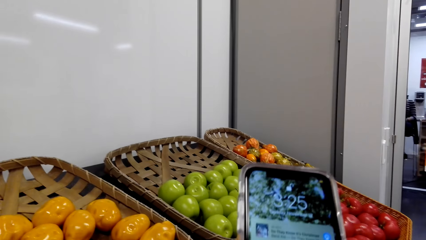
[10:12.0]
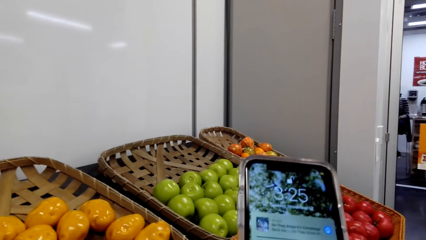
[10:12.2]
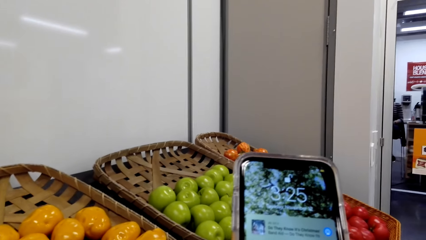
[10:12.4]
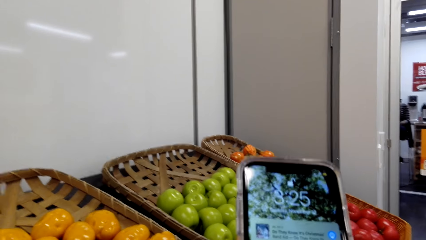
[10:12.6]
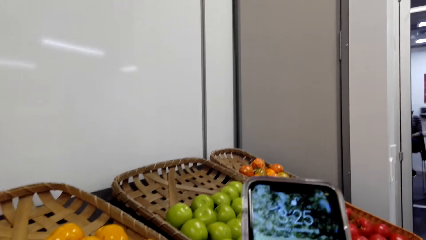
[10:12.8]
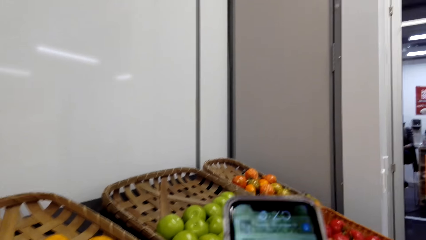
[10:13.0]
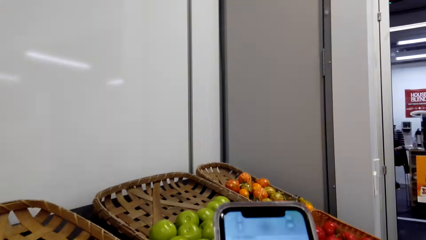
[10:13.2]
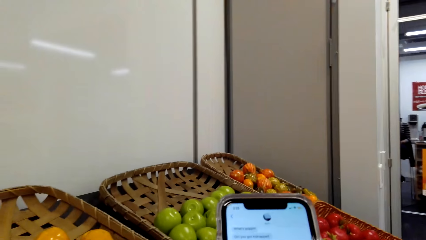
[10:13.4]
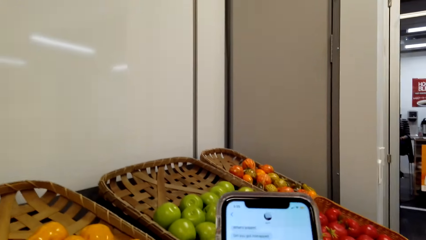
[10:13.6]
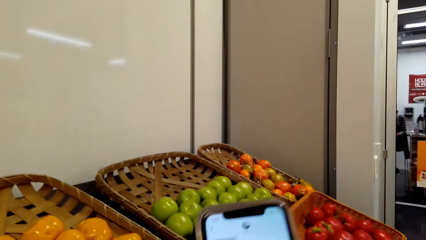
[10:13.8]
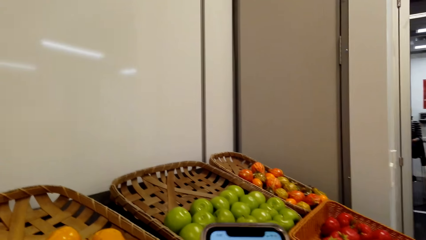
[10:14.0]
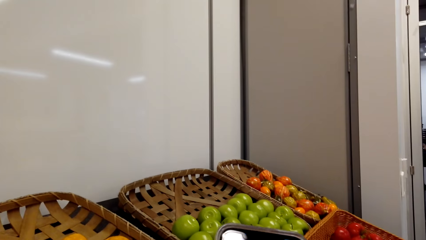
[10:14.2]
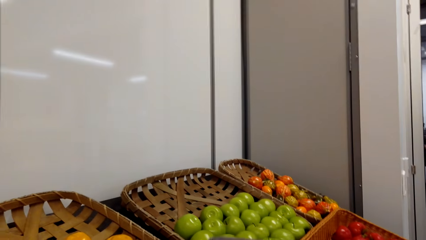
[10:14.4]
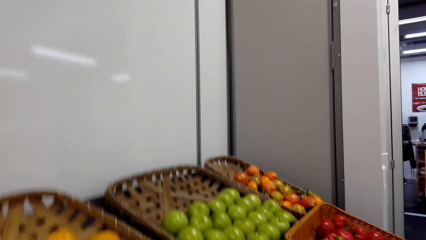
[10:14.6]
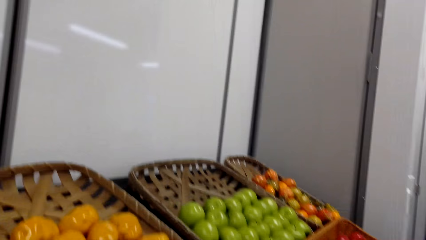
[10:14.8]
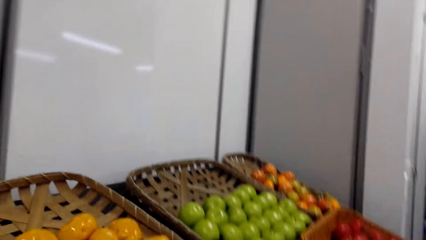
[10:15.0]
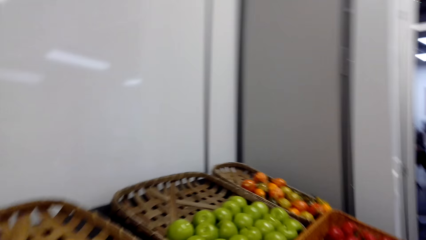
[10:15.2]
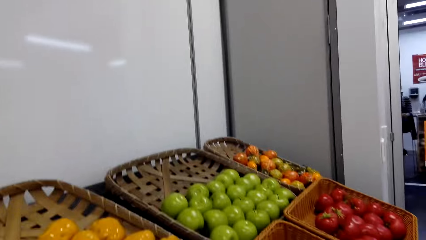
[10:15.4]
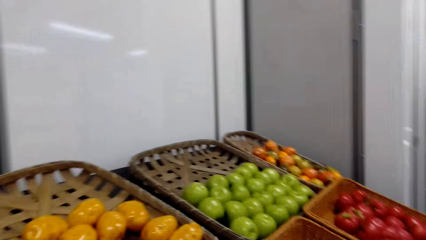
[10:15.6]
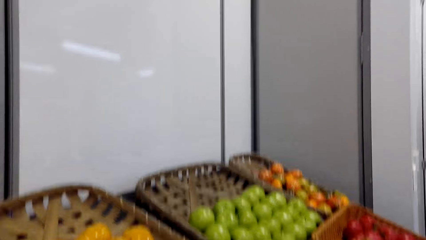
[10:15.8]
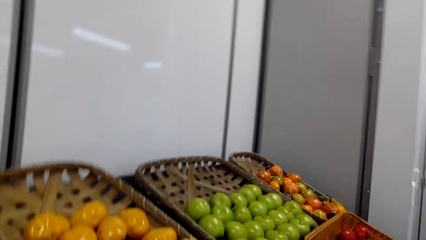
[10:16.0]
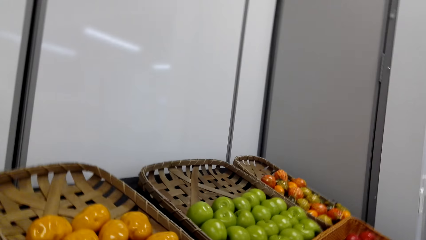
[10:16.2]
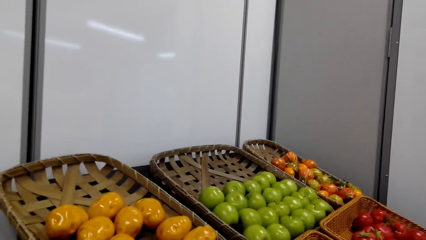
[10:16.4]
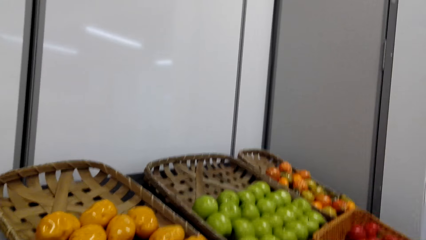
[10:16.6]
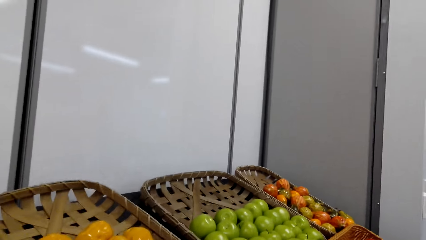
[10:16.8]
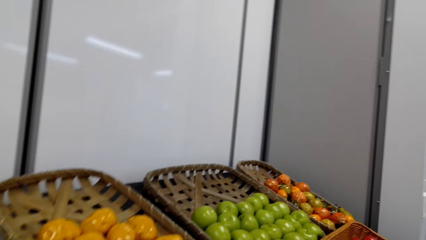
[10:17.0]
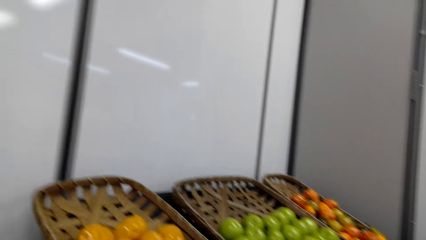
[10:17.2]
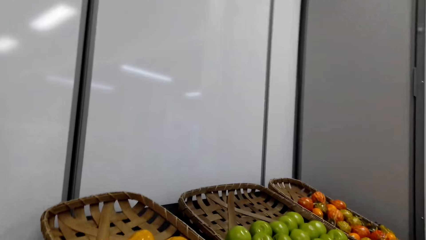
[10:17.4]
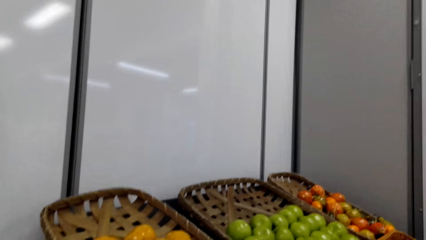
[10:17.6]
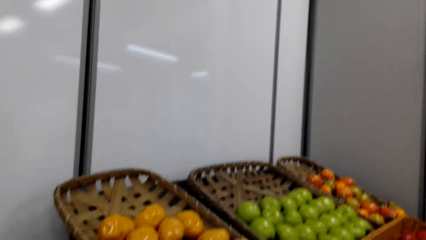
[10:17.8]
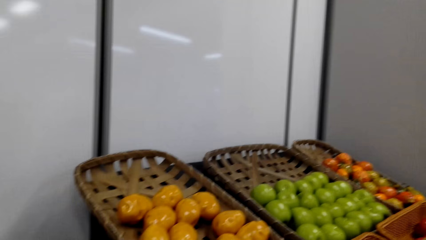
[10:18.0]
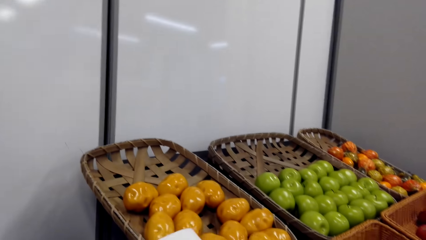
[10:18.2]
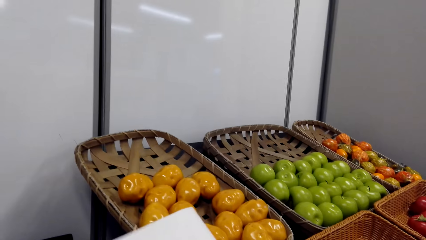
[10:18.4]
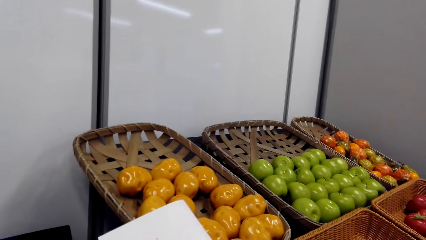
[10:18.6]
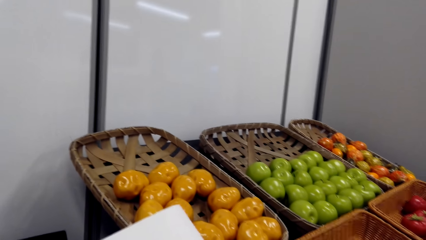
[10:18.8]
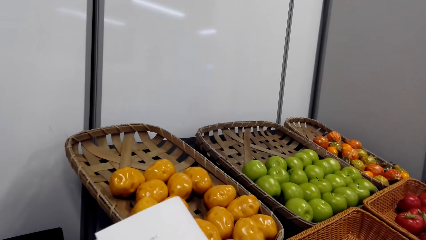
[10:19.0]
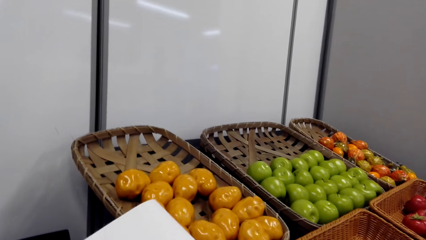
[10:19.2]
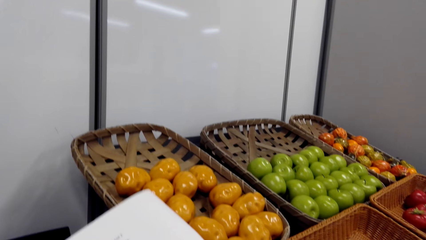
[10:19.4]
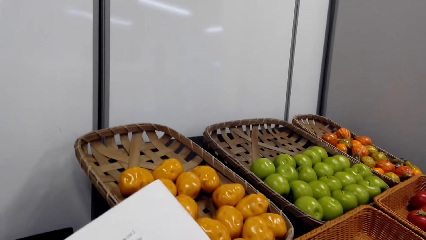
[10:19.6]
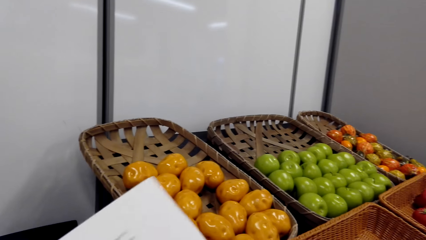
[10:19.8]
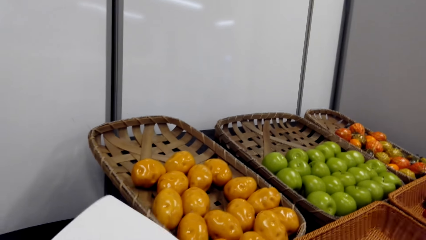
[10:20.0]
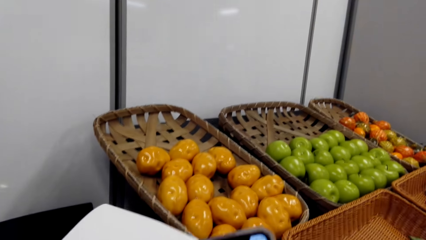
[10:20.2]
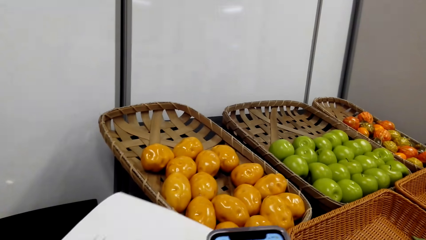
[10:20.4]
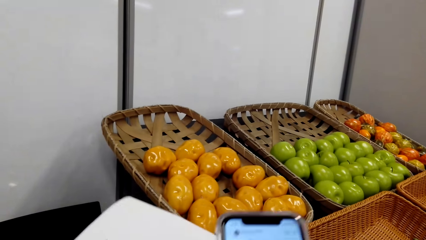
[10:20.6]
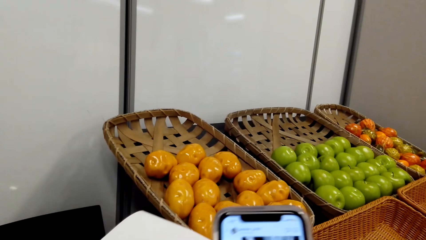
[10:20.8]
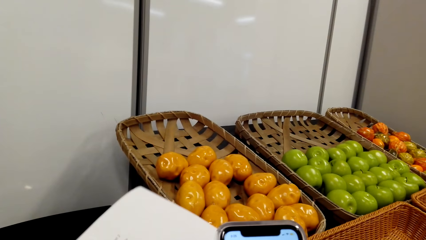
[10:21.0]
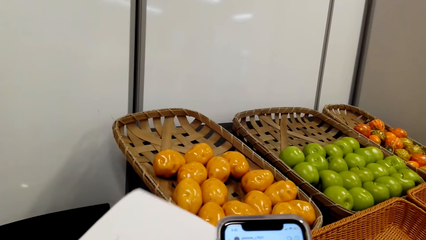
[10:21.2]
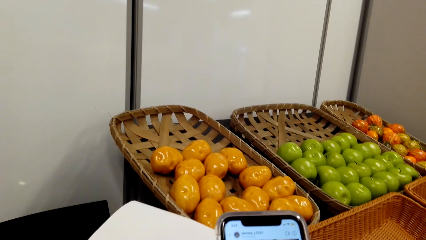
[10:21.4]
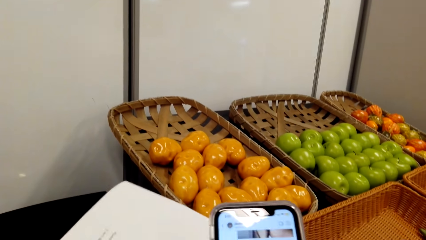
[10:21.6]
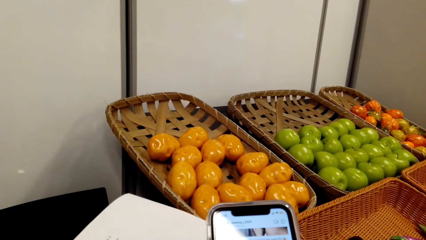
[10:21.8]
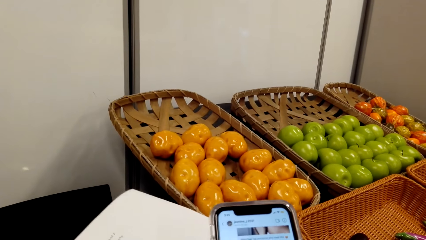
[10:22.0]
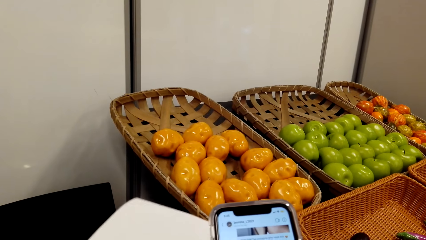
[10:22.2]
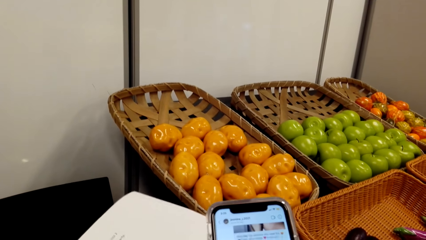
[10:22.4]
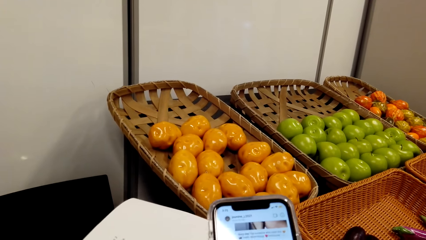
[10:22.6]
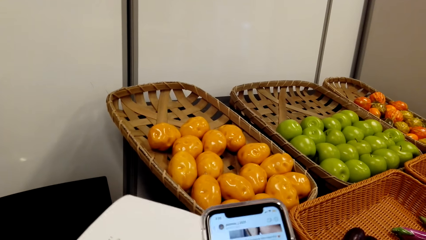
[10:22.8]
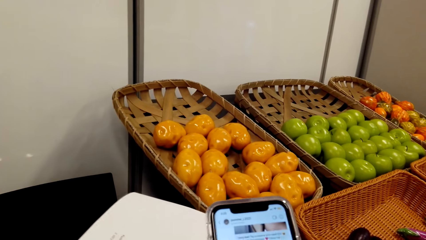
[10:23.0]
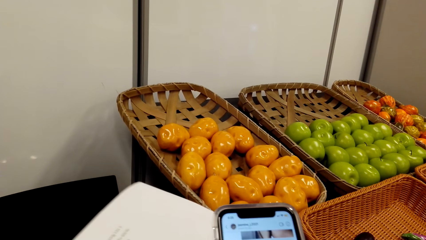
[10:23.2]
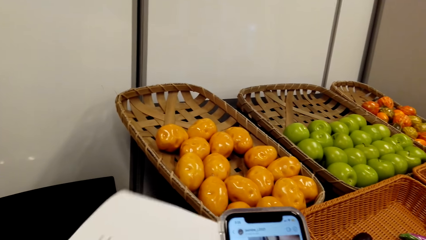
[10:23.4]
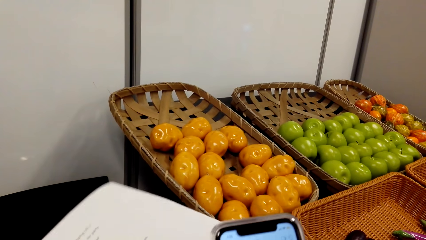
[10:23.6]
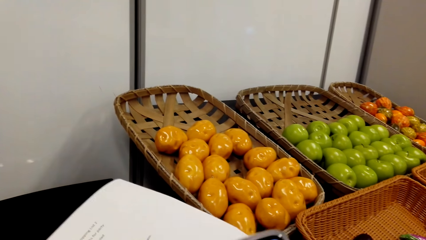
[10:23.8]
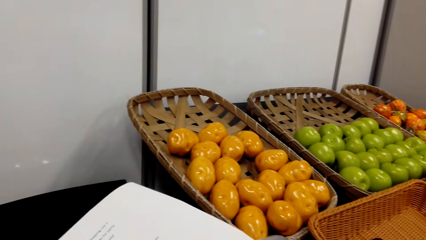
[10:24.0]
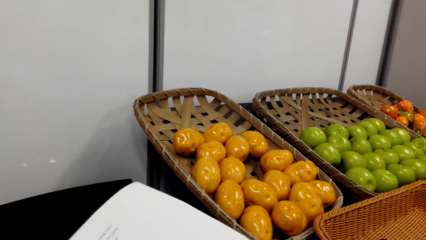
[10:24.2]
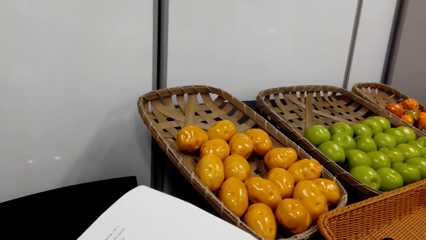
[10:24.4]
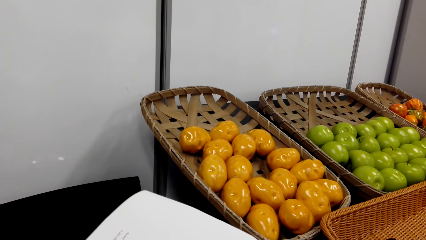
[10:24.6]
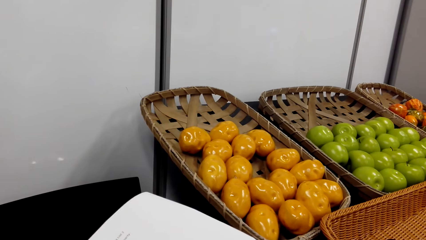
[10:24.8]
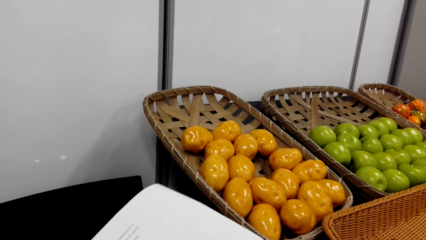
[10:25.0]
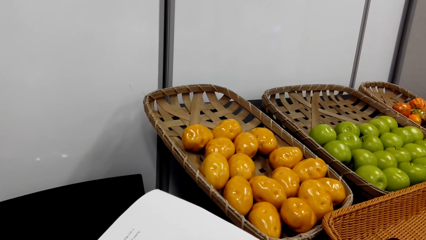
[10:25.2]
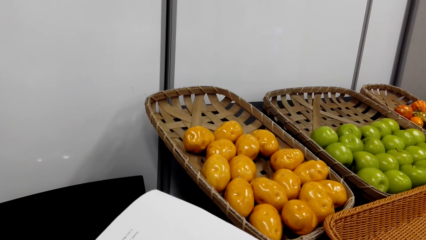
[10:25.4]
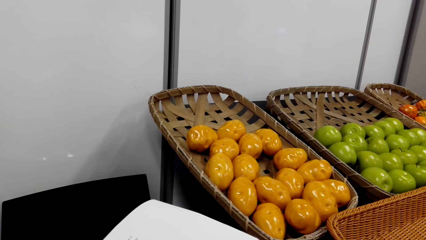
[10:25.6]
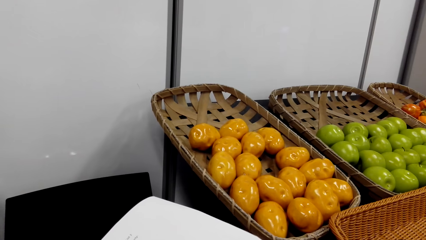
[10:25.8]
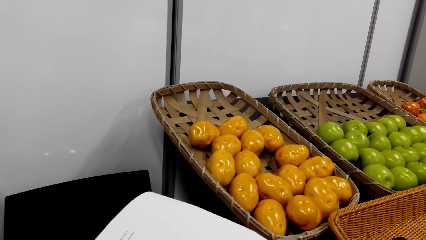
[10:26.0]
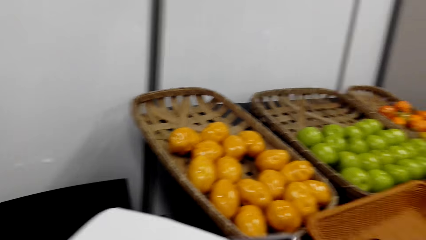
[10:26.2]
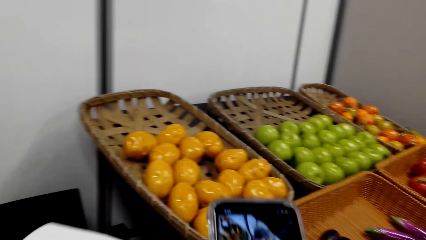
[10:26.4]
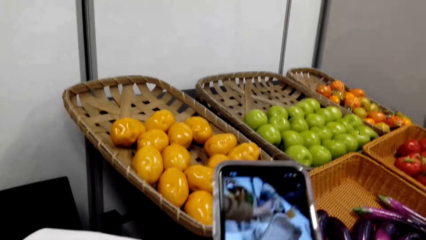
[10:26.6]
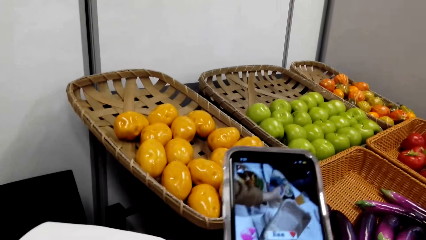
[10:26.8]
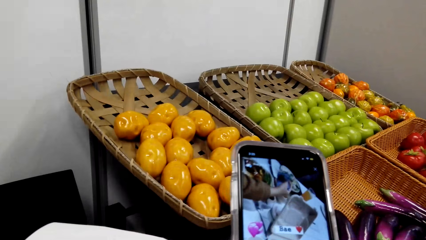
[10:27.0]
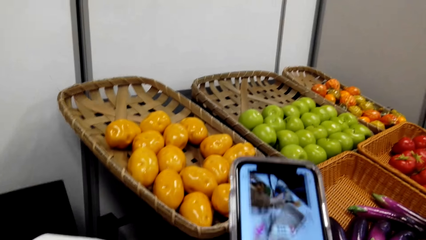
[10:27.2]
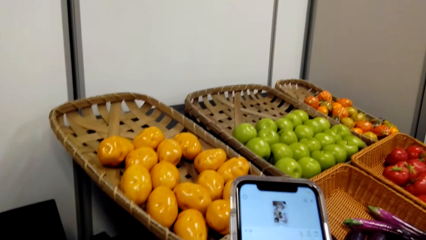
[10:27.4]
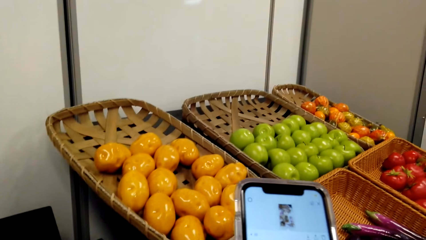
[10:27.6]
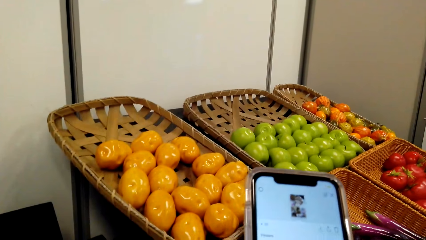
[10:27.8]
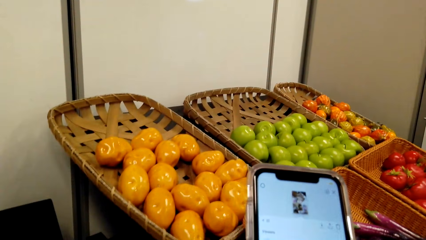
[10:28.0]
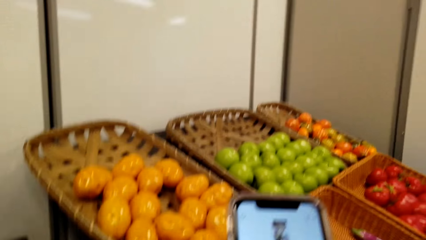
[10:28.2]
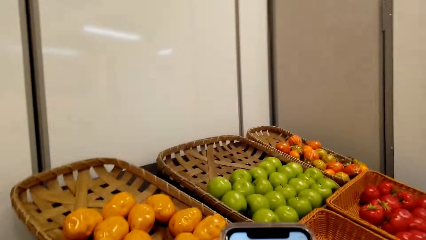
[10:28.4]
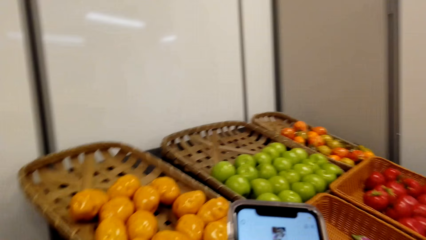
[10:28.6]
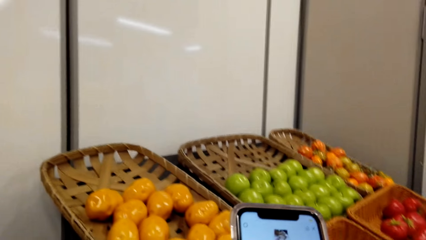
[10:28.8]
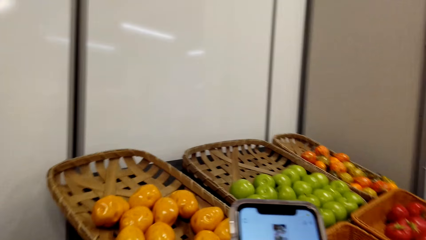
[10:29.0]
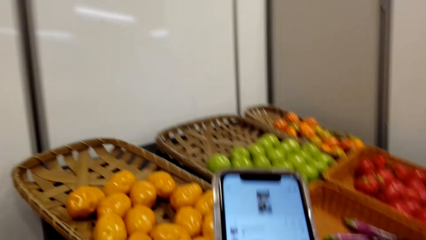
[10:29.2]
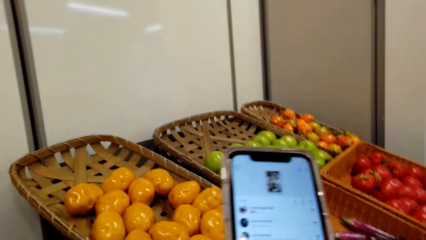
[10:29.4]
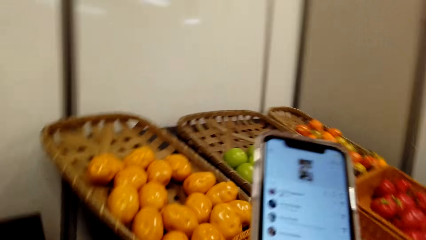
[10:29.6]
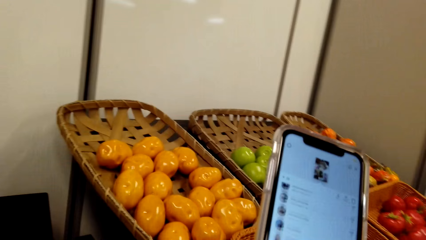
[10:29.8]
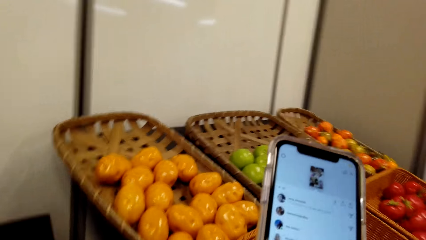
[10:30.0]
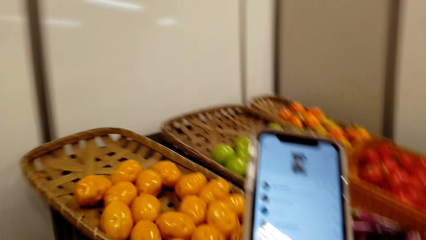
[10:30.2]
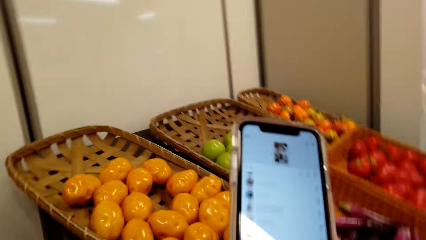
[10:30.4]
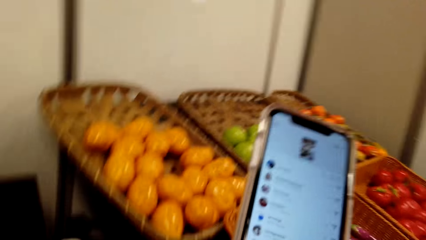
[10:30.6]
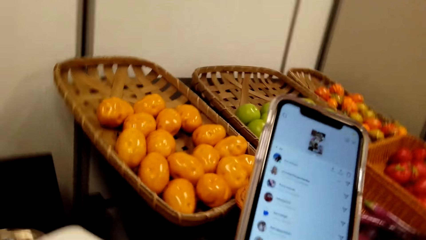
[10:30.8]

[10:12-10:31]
The camera wearer operates a mobile phone. They look around a grocery store. They hold a piece of paper. They operate the mobile phone. They photograph the paper. They hold the piece of paper. They operate the mobile phone.
